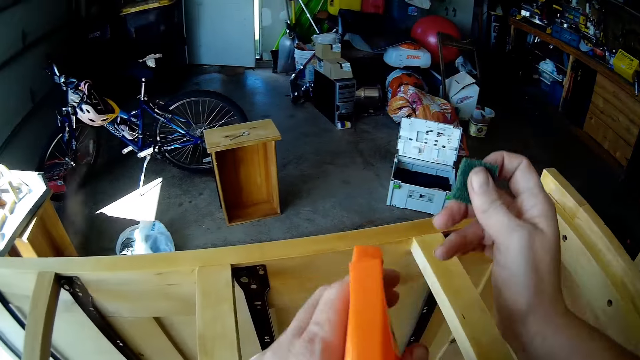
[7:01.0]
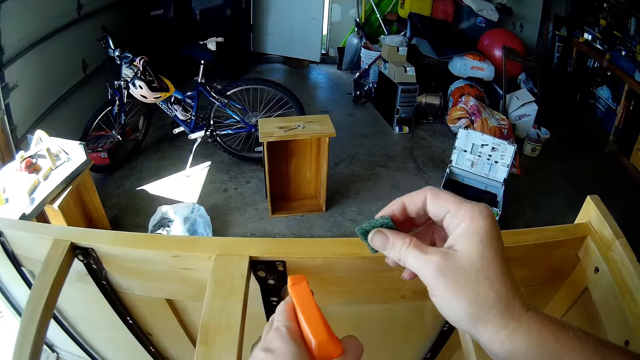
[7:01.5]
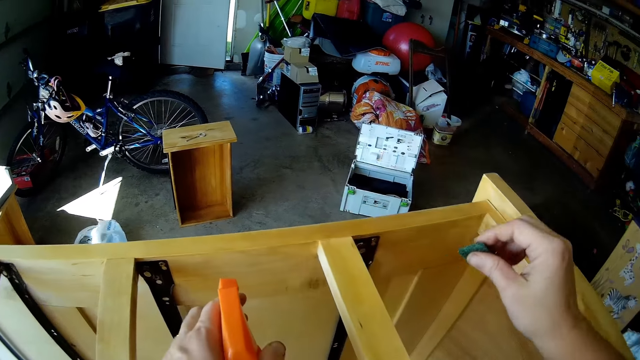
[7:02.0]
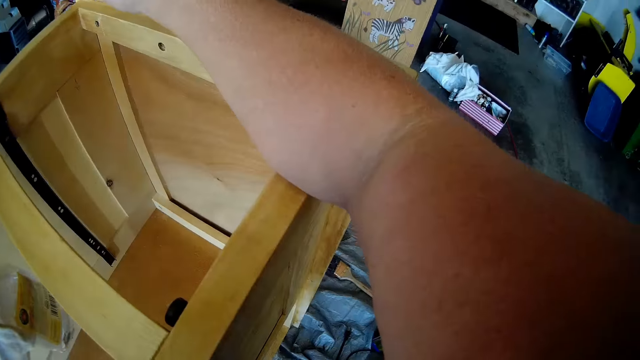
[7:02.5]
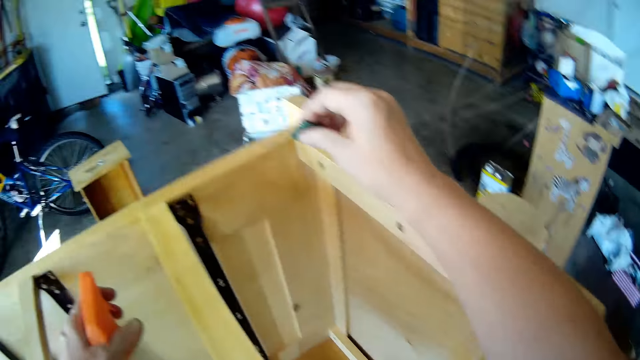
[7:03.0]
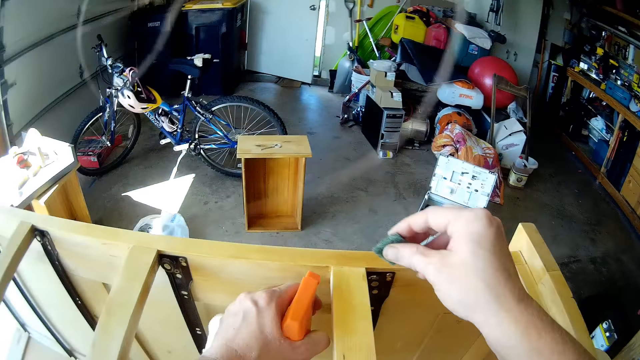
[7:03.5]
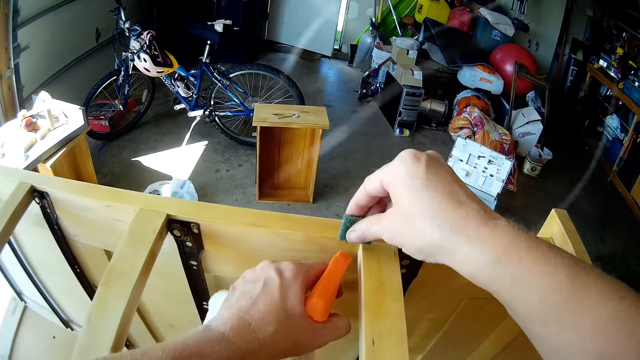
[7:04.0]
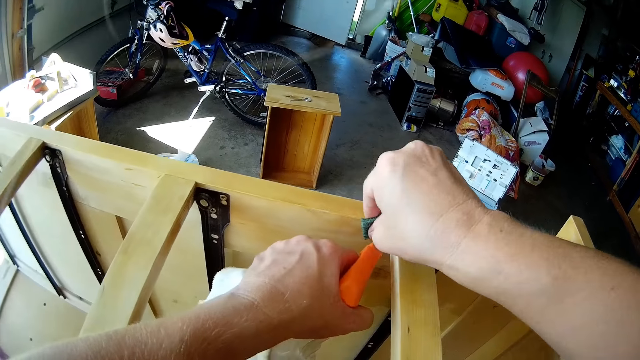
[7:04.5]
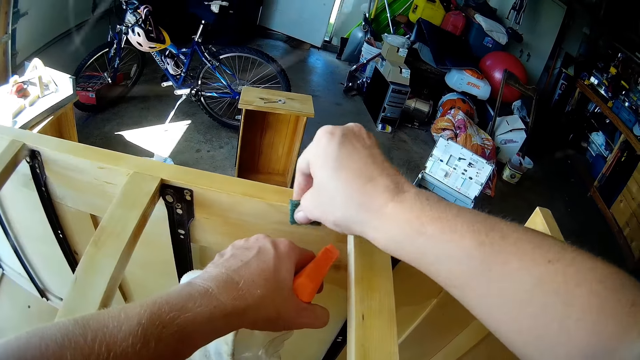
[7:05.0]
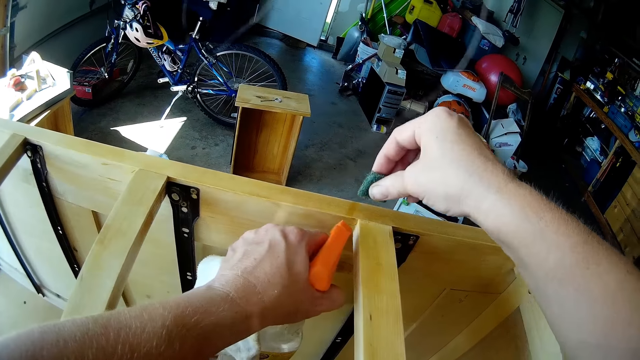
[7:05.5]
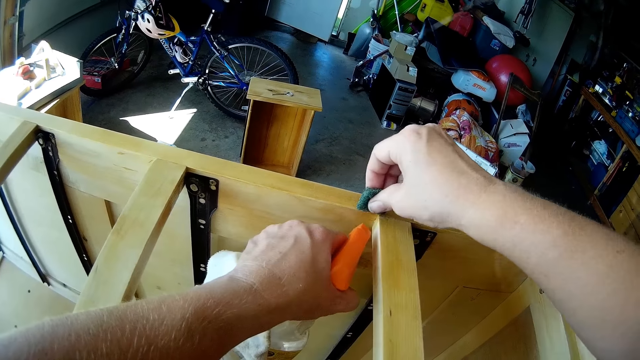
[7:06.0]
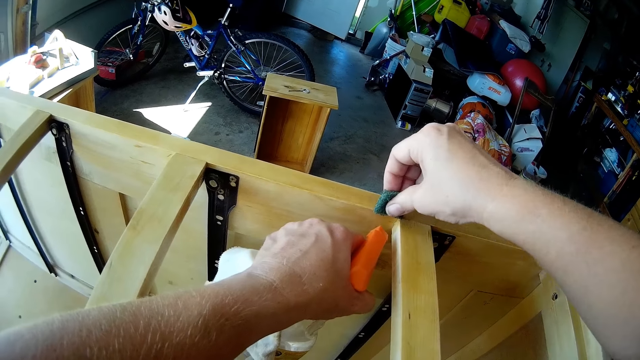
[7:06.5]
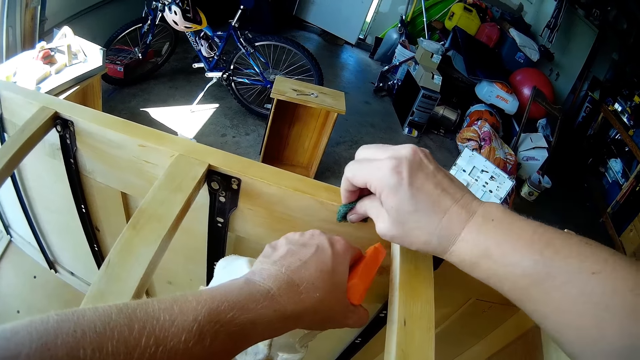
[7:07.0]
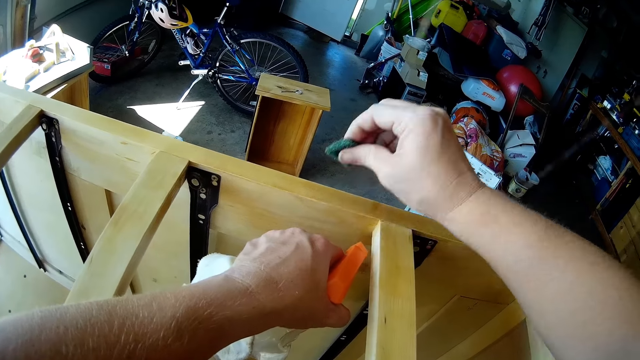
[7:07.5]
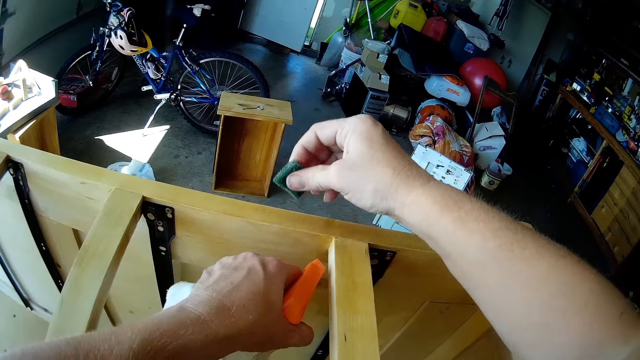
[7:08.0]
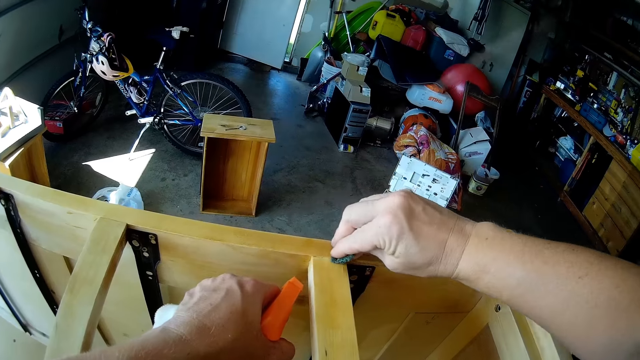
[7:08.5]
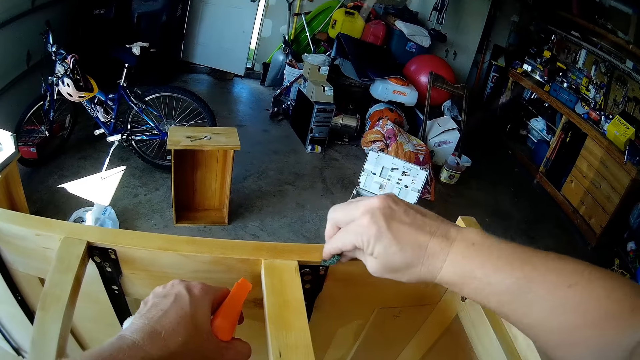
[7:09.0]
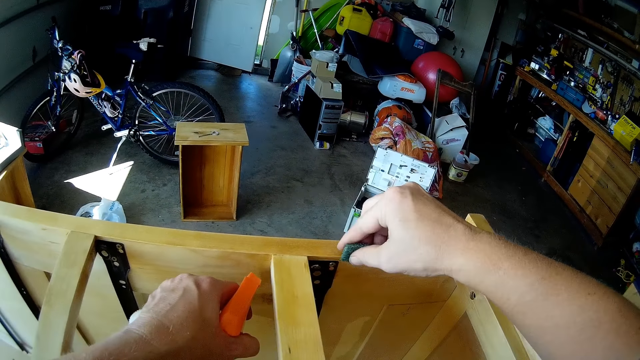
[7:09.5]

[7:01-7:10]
The camera wearer switches a spray bottle to the other hand. They spray water on furniture with the spray bottle. They scrub the furniture with sandpaper.

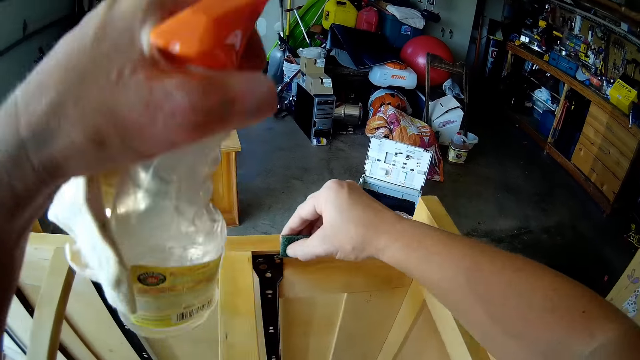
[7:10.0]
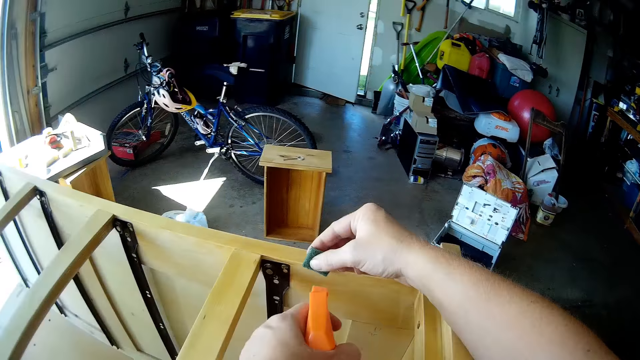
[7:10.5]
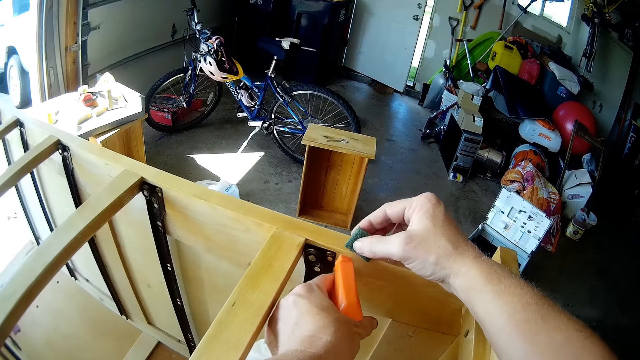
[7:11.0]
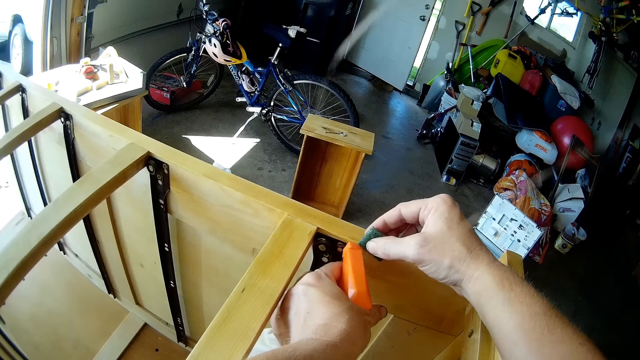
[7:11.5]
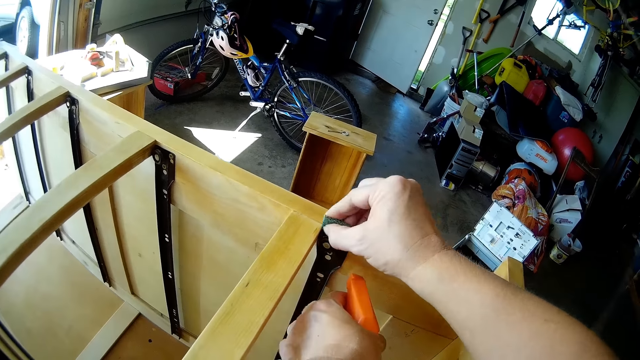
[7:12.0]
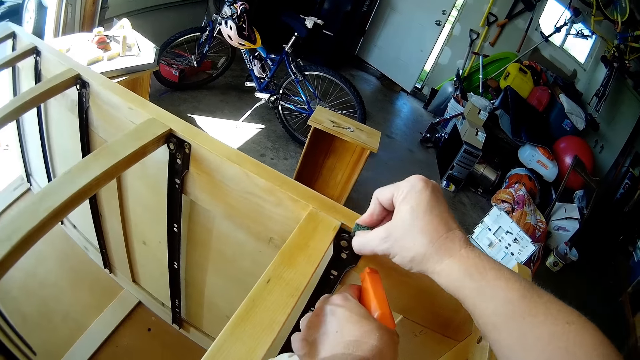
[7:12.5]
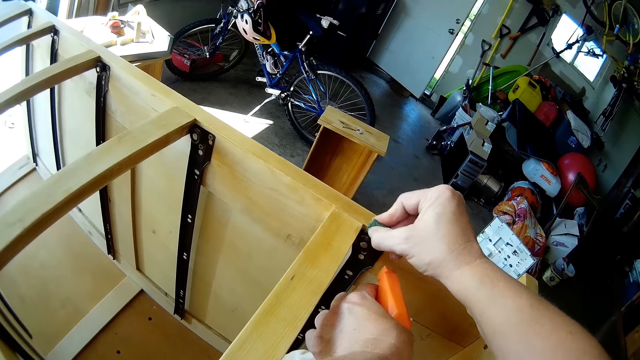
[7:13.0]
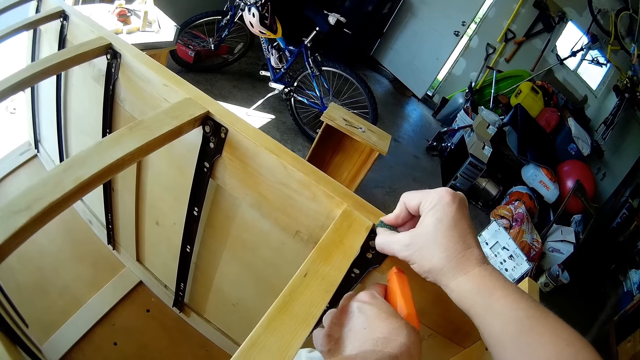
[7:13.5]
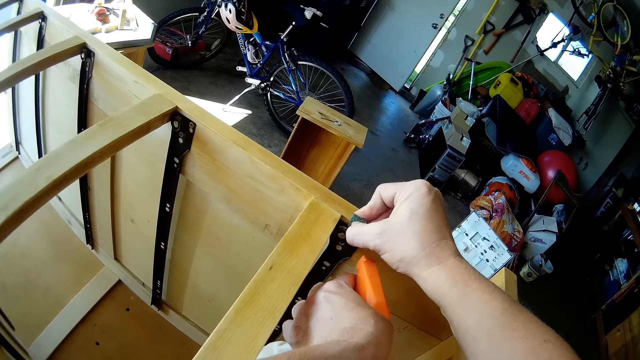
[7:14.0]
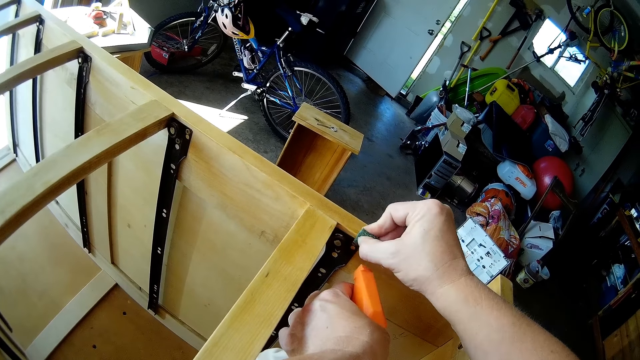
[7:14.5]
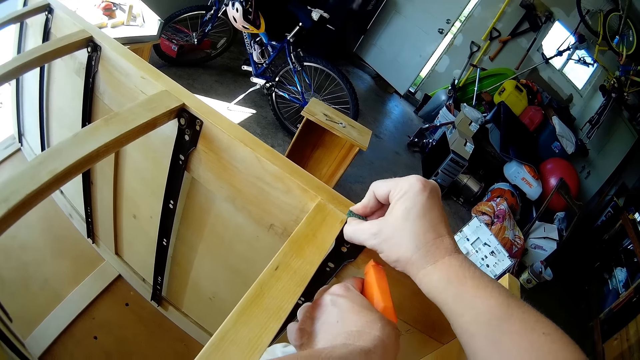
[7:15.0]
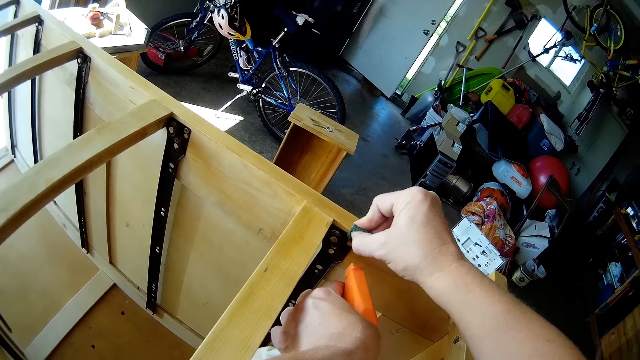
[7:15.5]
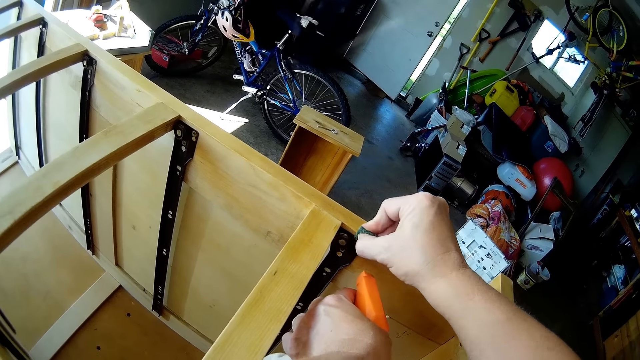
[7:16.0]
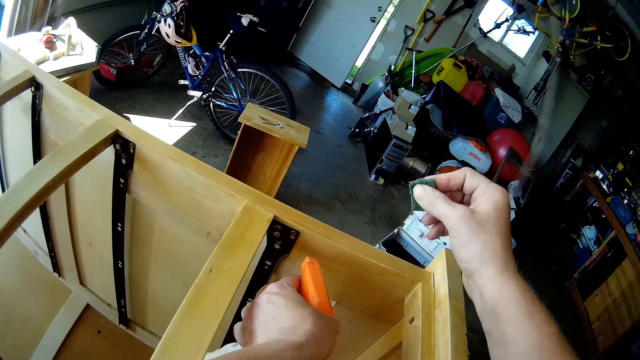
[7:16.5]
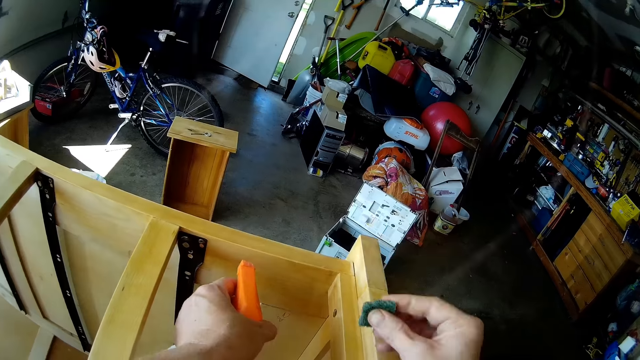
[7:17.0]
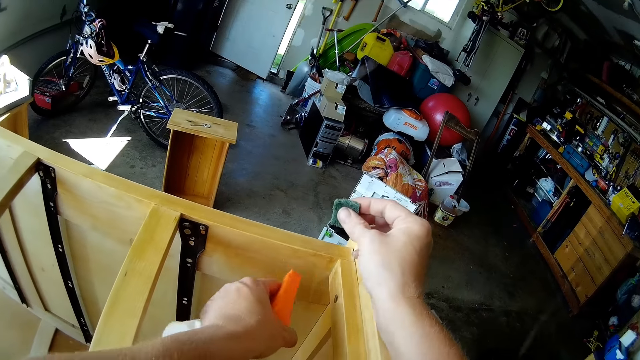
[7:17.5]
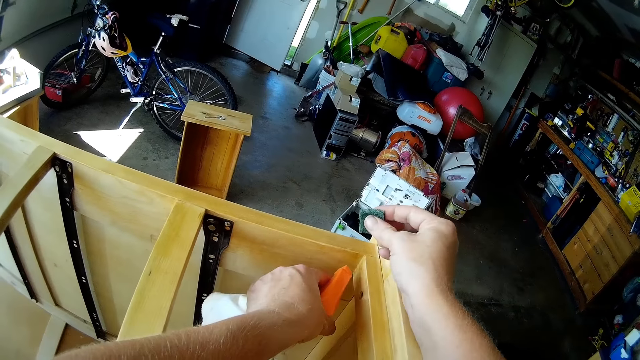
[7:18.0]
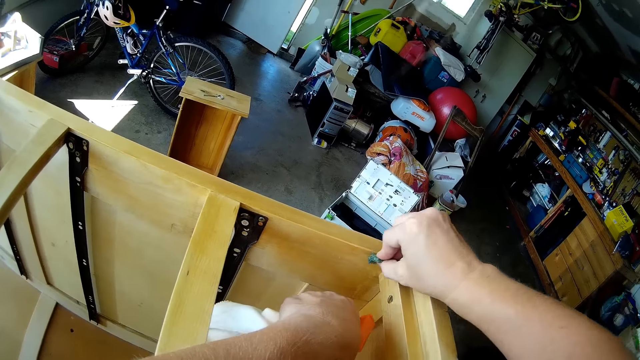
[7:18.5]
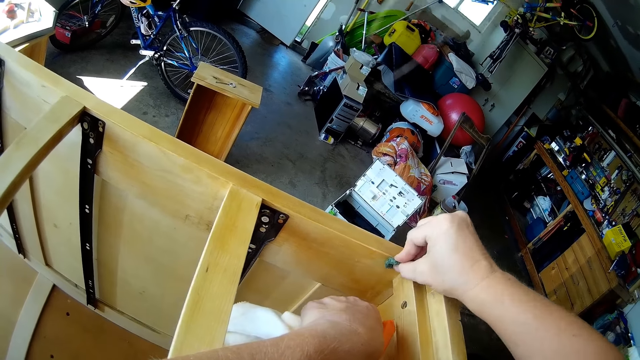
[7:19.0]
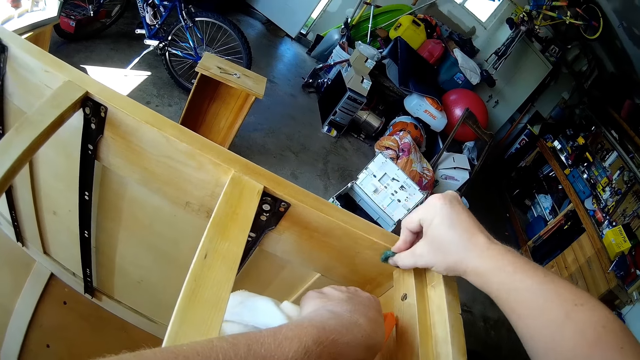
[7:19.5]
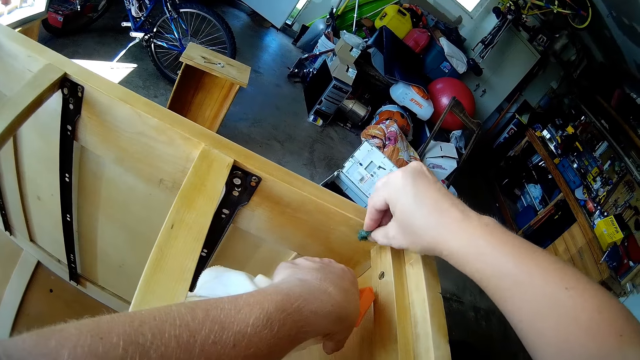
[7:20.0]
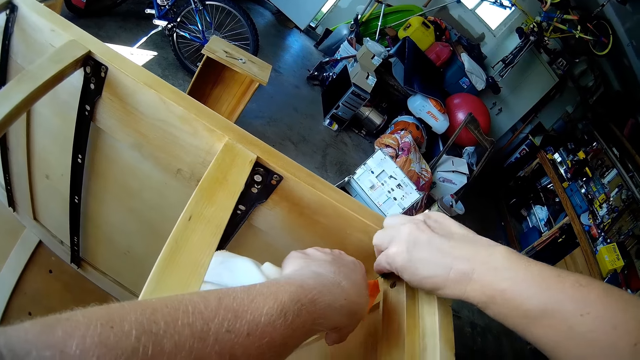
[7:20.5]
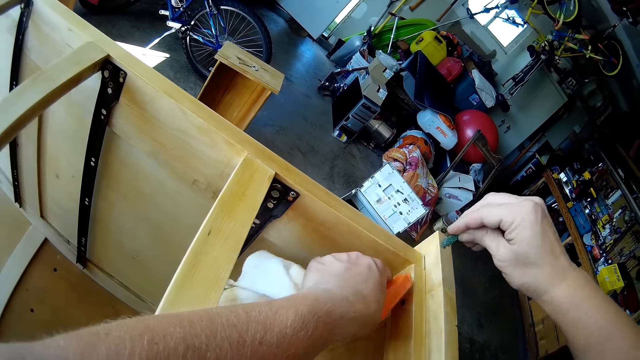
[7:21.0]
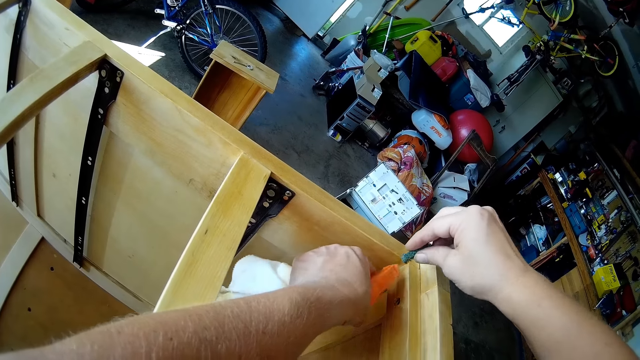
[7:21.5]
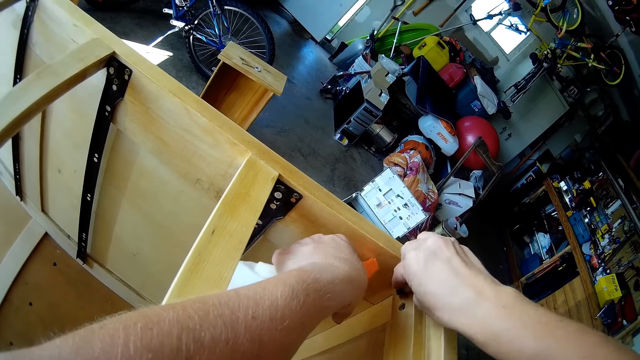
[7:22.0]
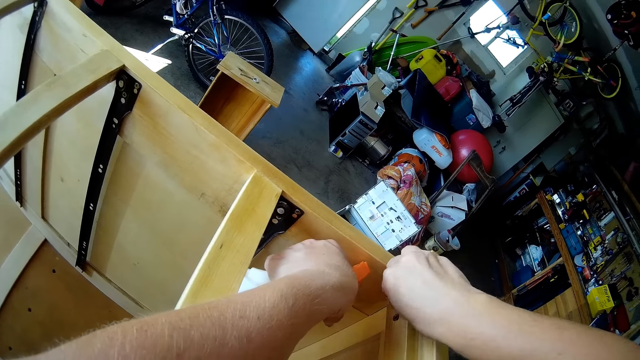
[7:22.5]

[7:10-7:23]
The camera wearer moves a hand. They spray water on furniture with a spray bottle. They scrub the furniture with sandpaper. They spray water on the furniture with the spray bottle. They scrub the furniture with the sandpaper. They spray the furniture with furniture cleaner.
